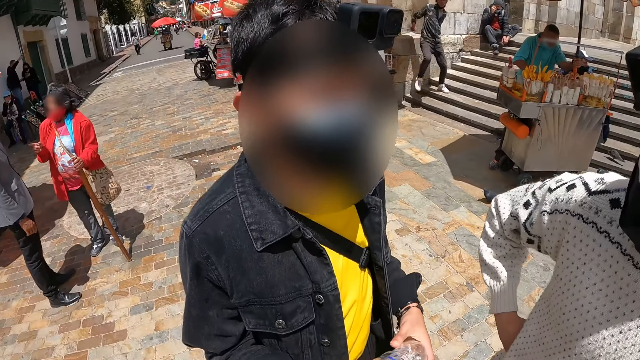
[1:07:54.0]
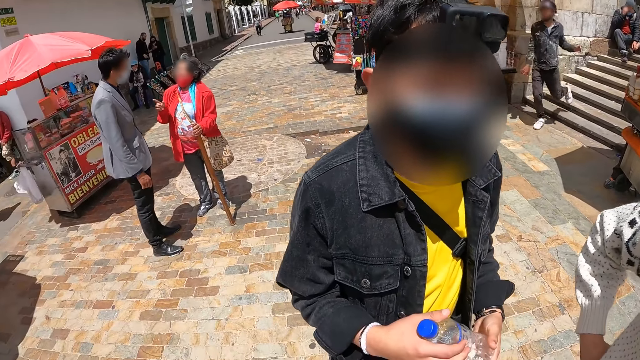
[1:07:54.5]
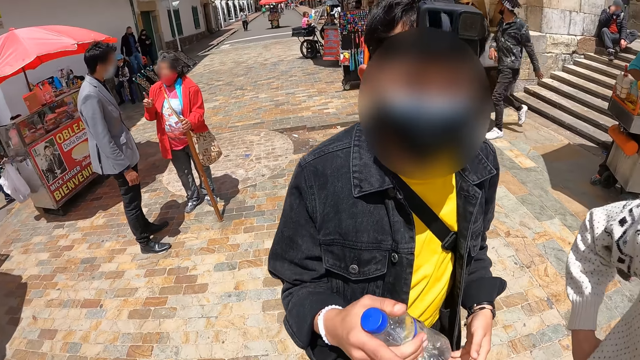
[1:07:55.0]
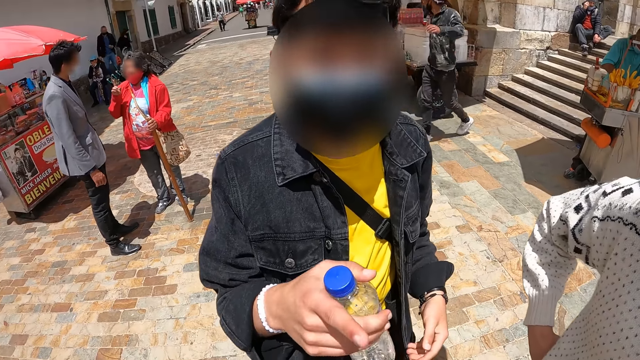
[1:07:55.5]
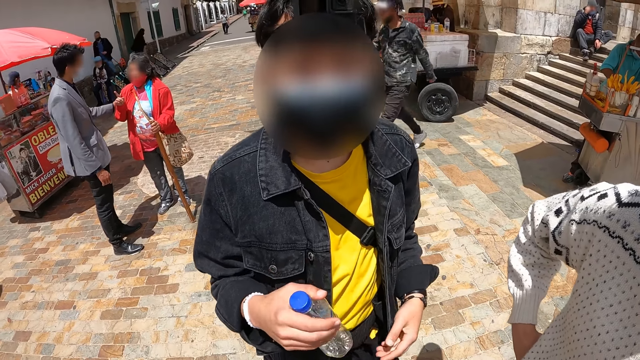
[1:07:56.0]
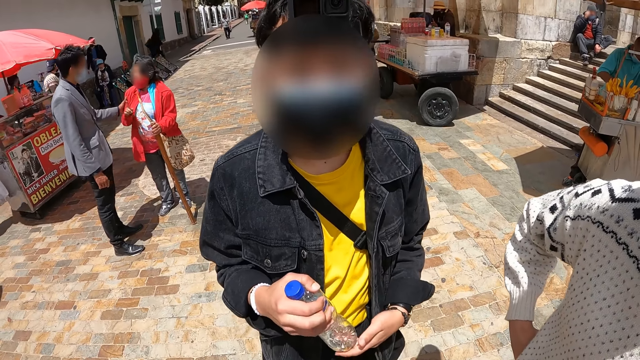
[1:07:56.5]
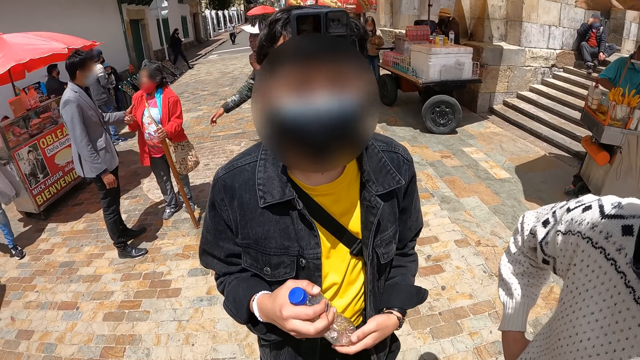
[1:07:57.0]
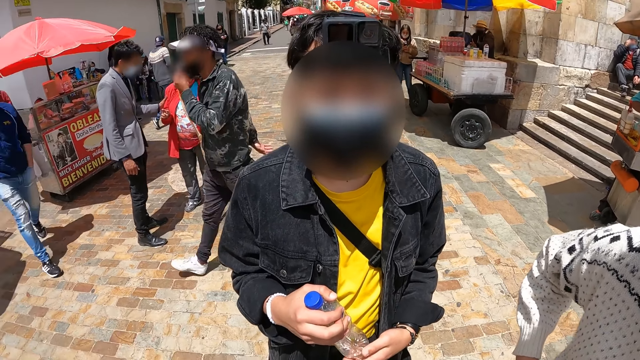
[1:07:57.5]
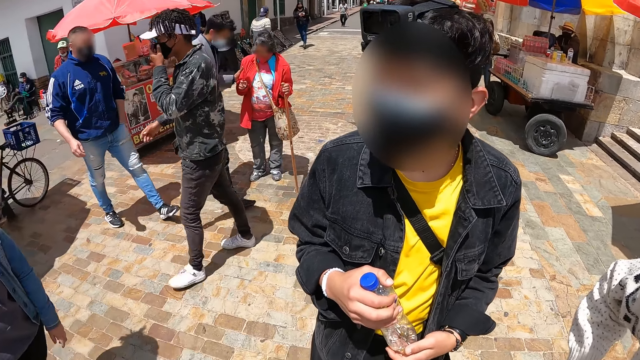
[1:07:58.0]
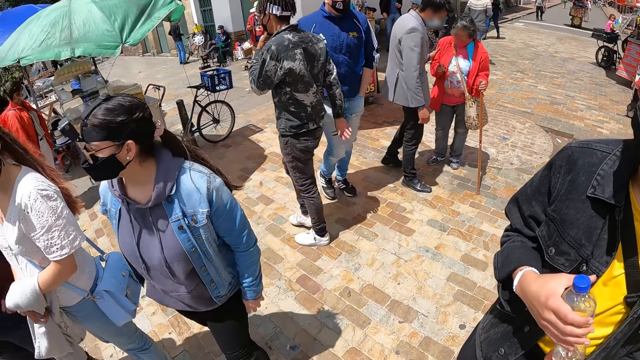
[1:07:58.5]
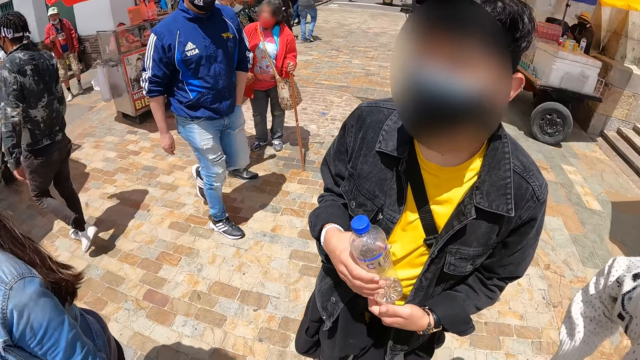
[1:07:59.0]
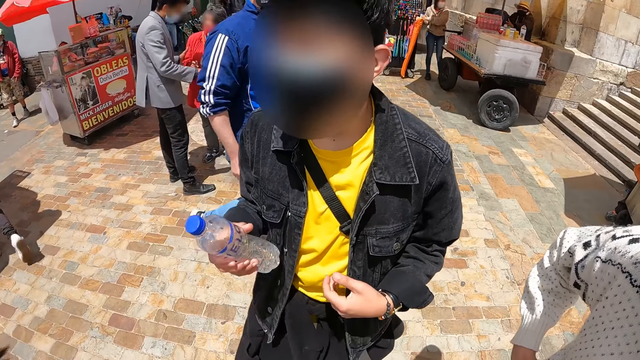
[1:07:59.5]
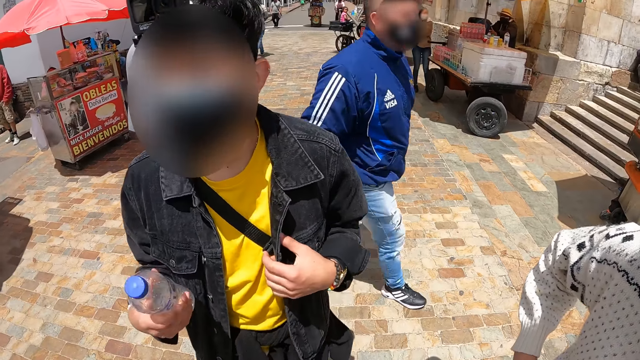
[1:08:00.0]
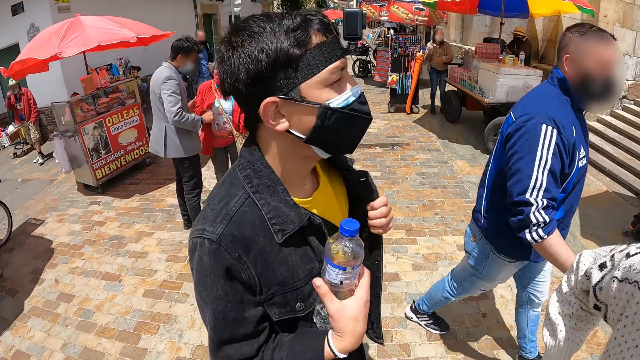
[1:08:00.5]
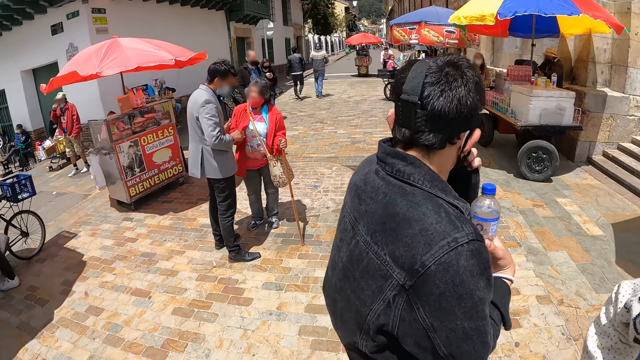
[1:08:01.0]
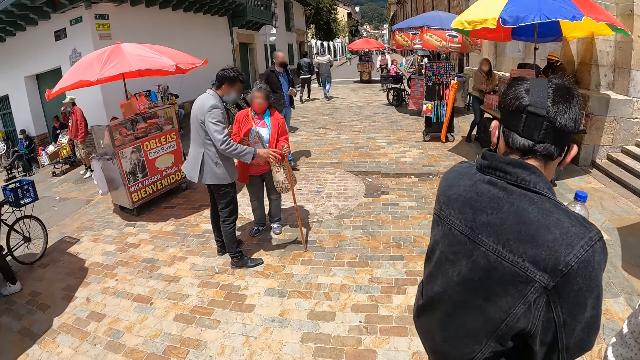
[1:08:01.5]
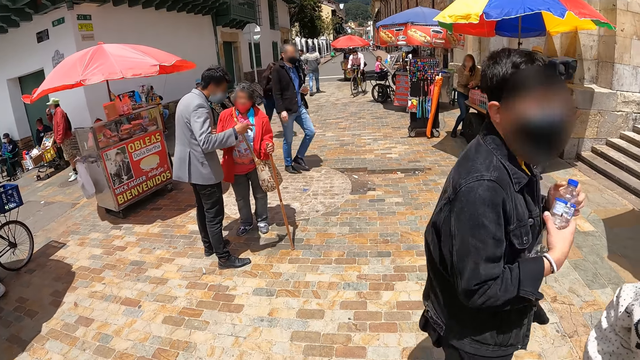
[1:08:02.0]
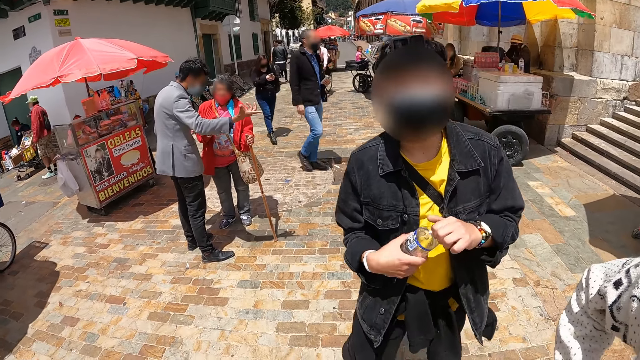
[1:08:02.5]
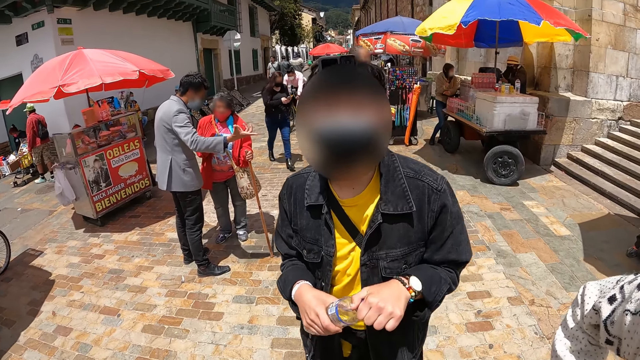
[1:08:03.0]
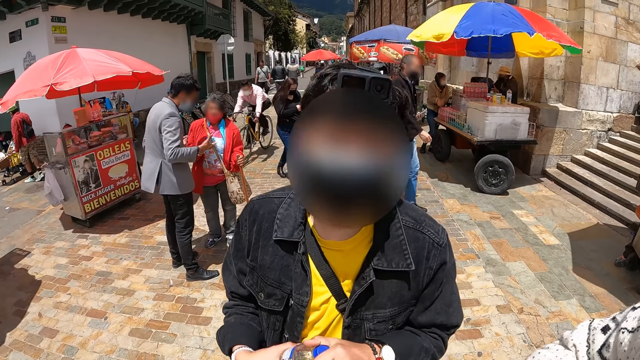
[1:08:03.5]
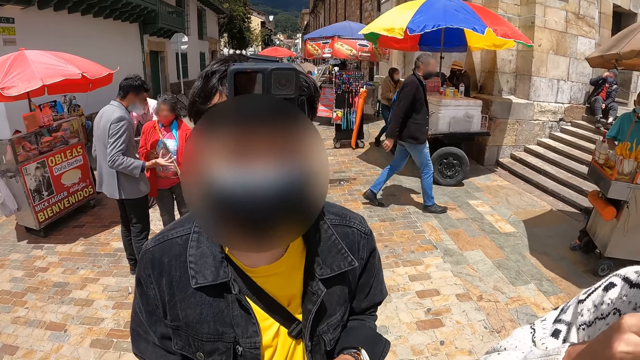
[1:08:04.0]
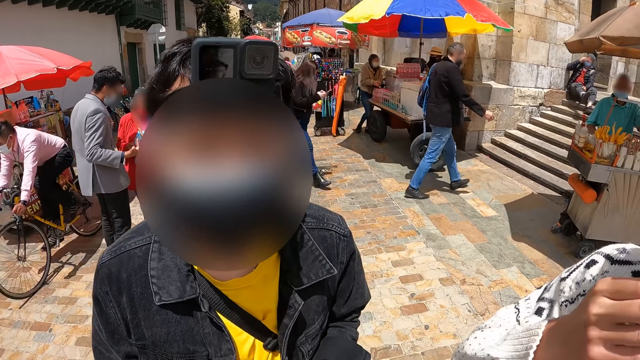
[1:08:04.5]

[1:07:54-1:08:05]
The camera wearer interacts with a man. They look around.

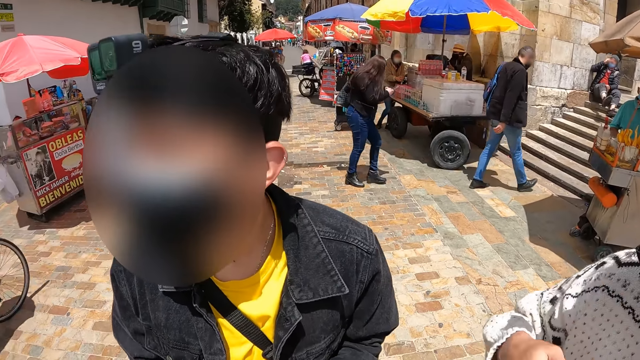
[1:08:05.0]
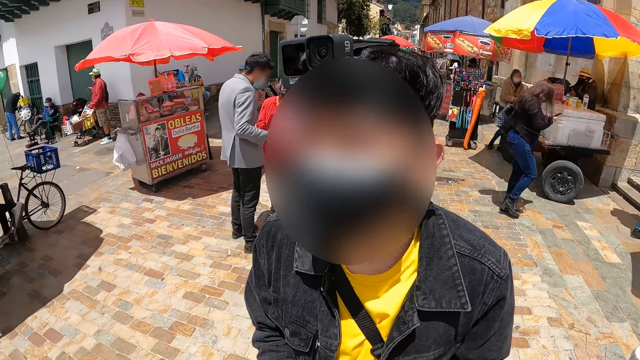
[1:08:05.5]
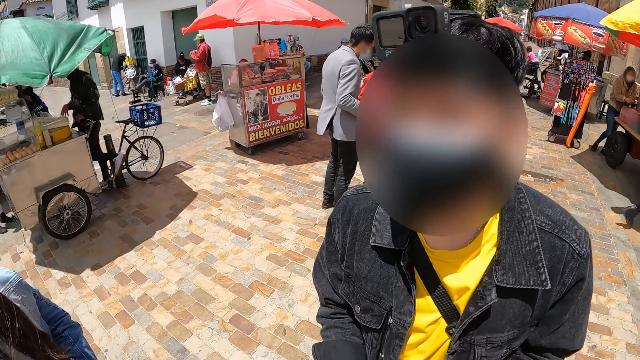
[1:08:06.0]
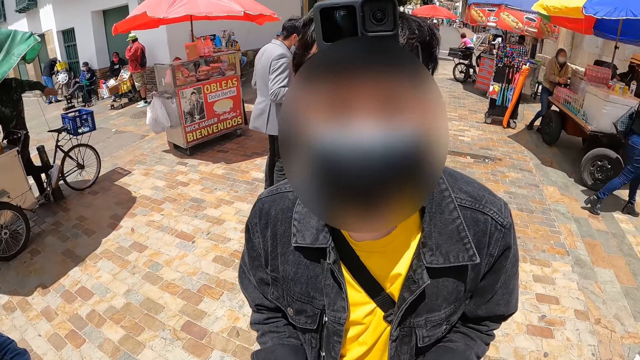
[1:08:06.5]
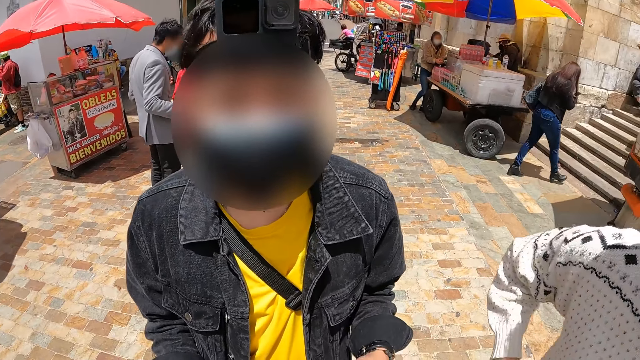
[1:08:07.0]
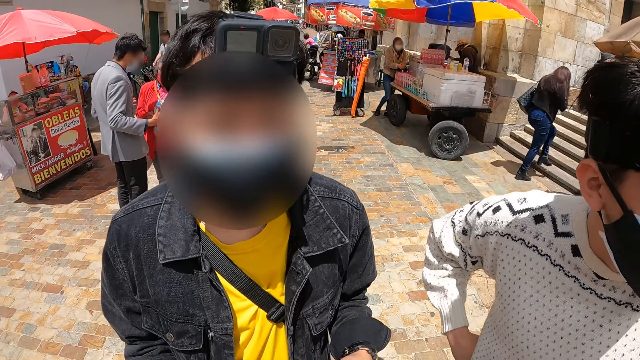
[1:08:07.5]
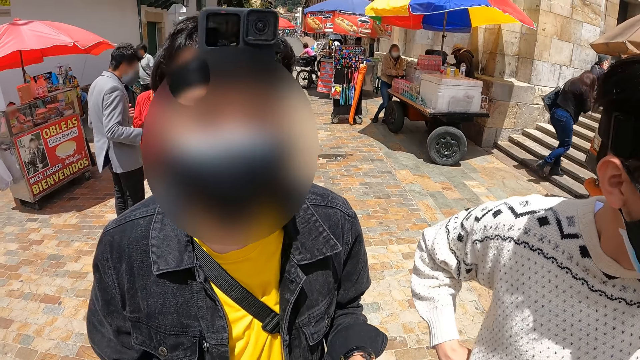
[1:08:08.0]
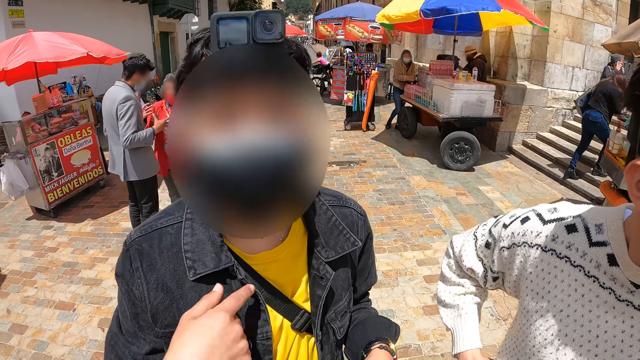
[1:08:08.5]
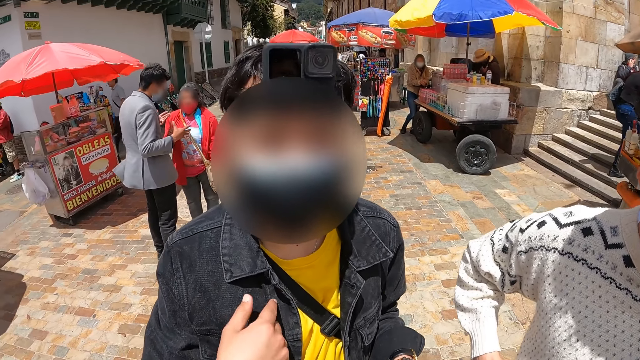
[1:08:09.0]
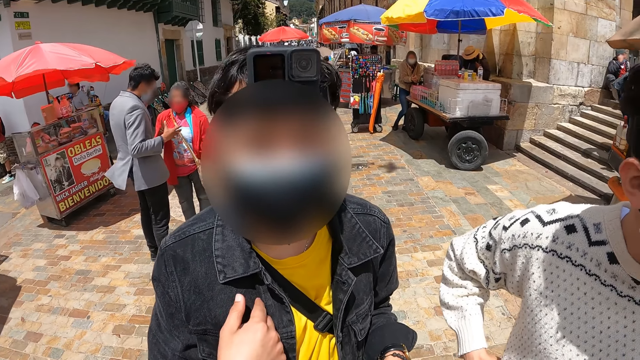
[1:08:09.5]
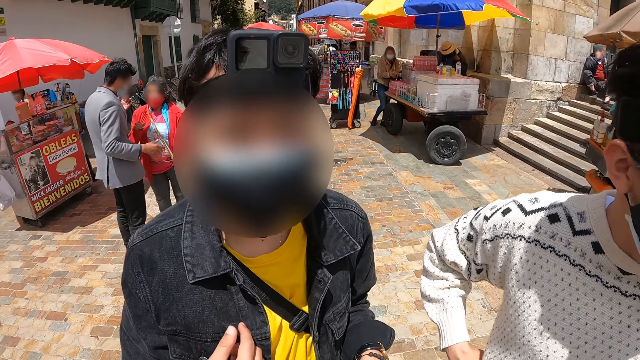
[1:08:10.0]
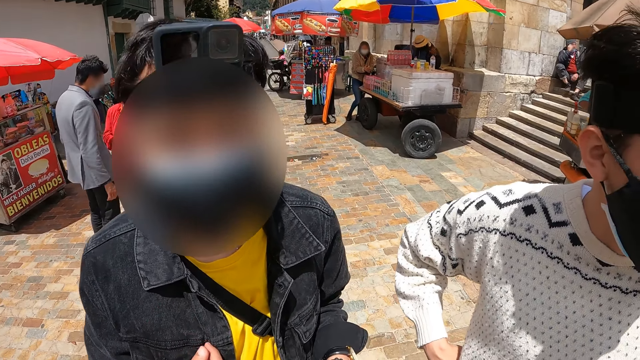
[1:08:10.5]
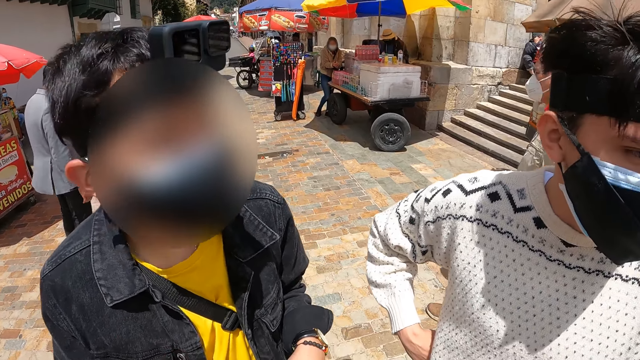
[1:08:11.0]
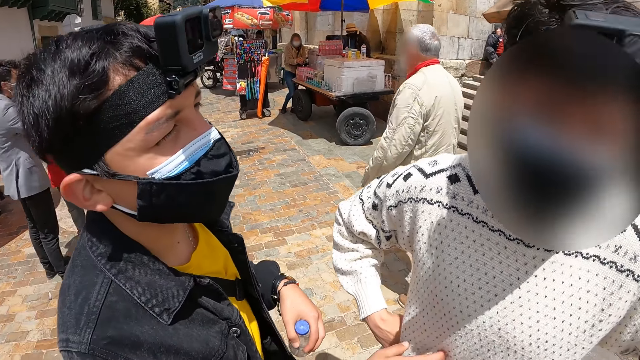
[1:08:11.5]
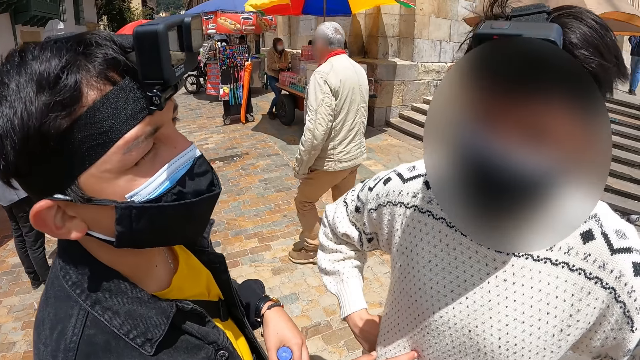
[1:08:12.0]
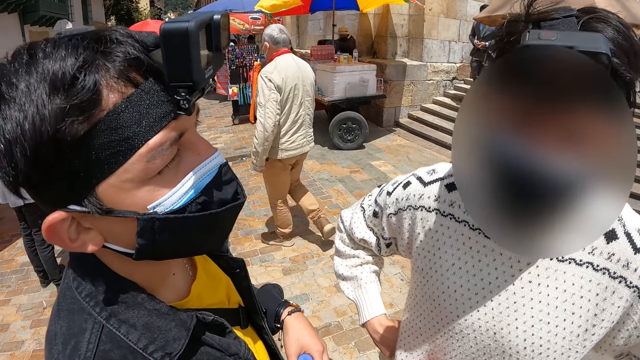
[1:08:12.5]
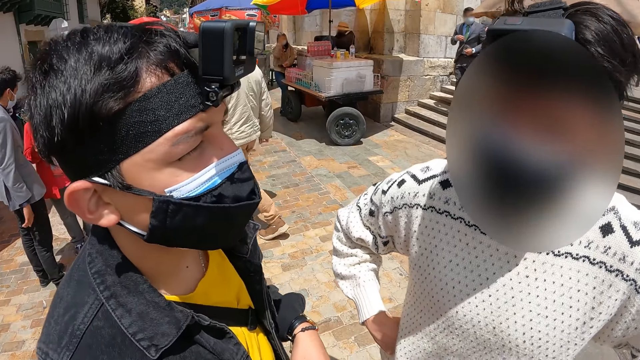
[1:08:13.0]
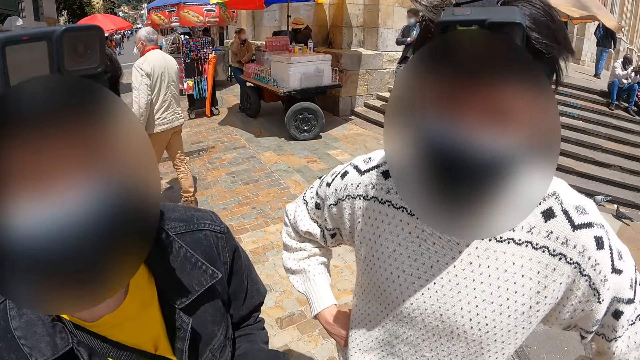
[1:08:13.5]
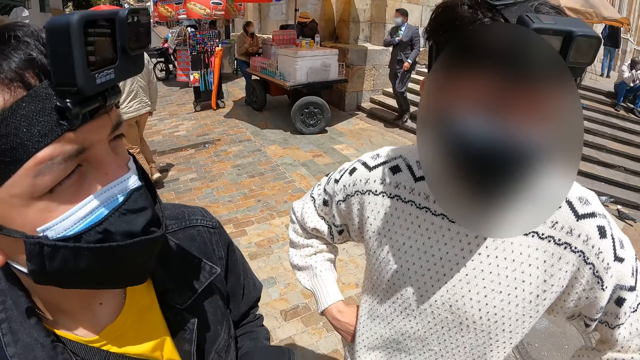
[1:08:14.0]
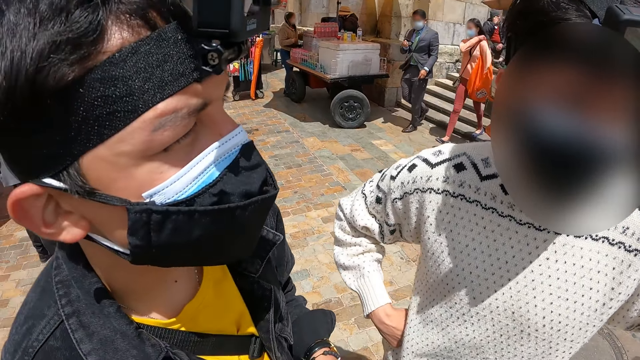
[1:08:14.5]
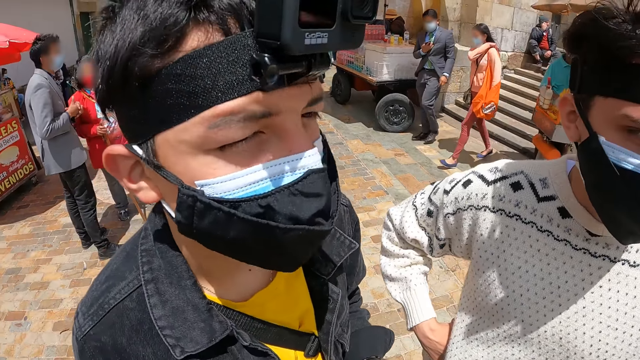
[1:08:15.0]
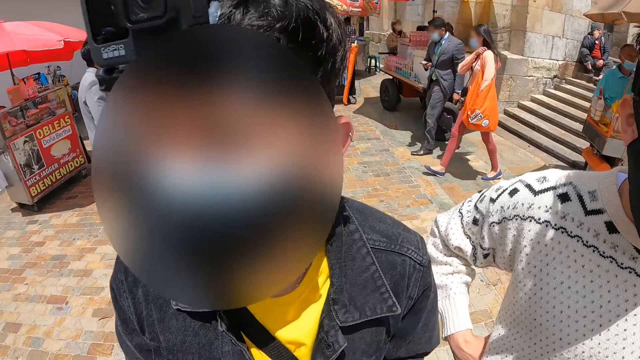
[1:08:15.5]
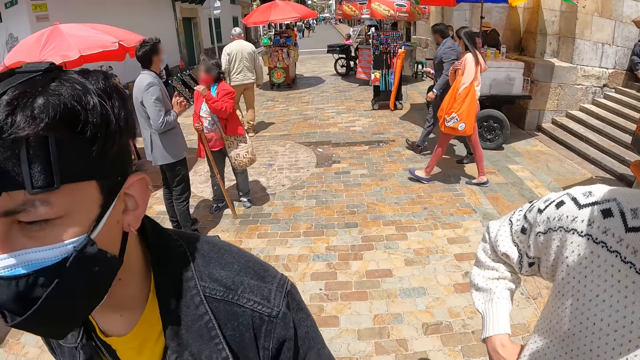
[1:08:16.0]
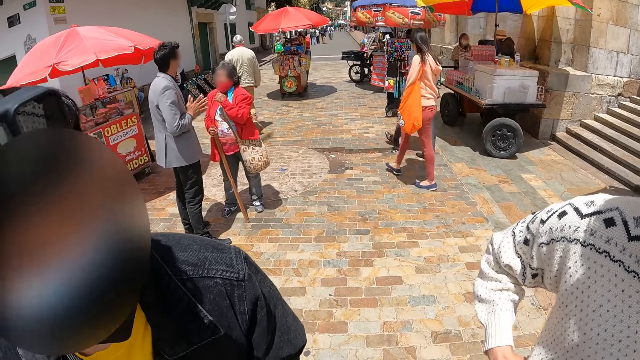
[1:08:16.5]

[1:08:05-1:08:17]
The camera wearer interacts with a man. They look around.
